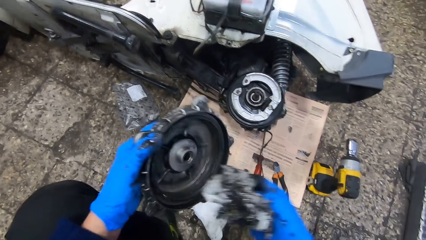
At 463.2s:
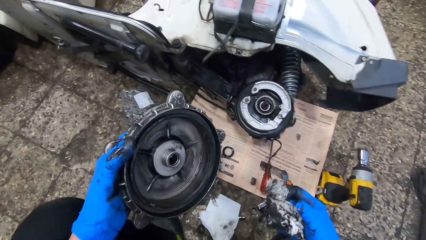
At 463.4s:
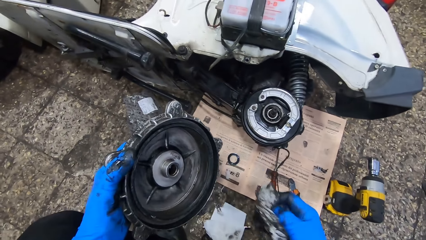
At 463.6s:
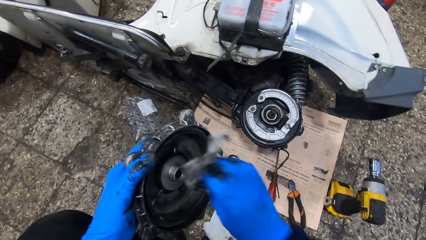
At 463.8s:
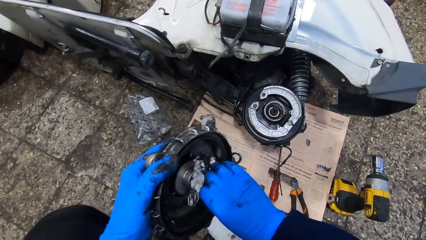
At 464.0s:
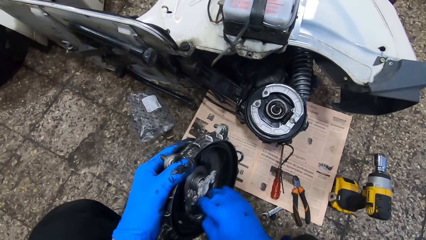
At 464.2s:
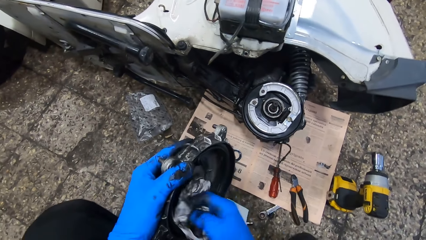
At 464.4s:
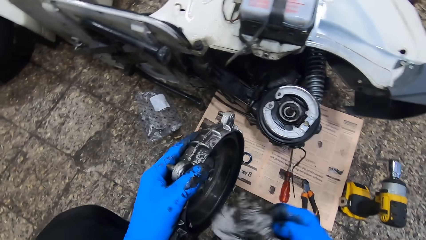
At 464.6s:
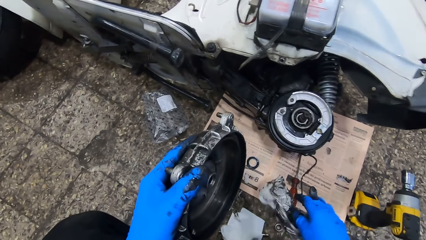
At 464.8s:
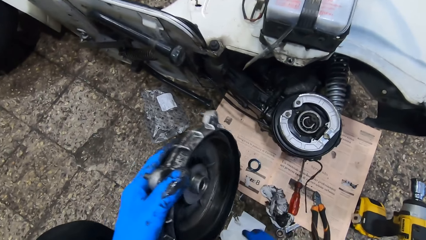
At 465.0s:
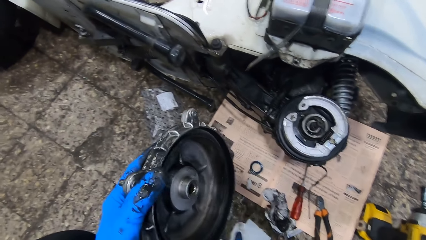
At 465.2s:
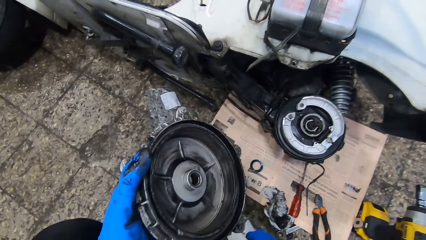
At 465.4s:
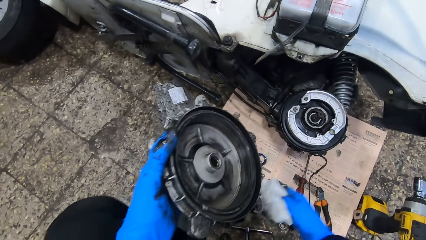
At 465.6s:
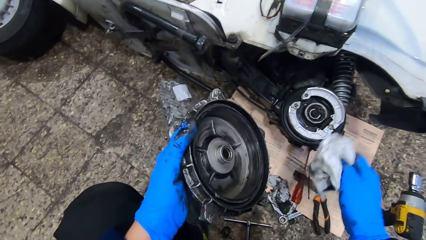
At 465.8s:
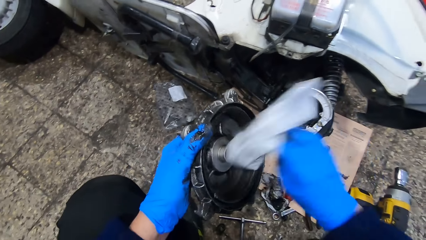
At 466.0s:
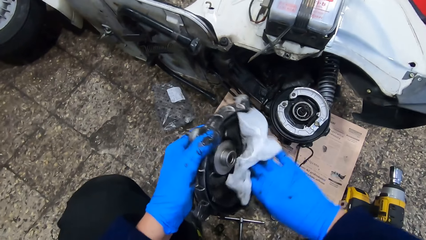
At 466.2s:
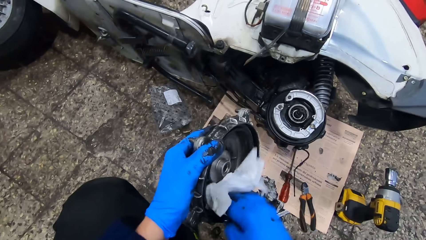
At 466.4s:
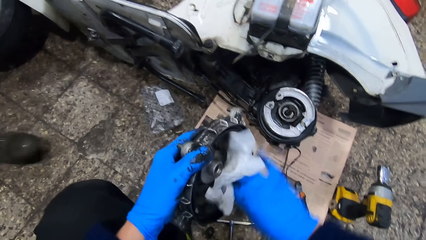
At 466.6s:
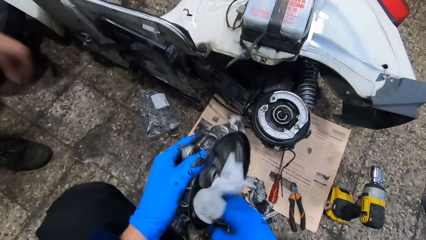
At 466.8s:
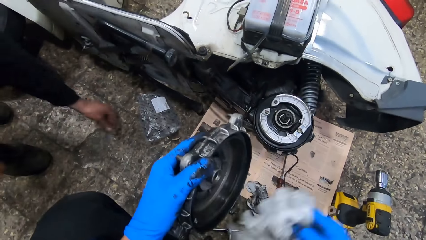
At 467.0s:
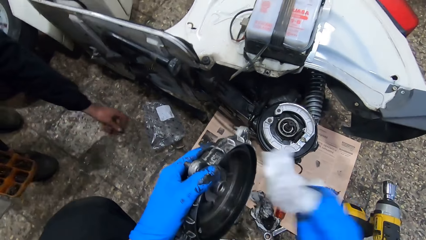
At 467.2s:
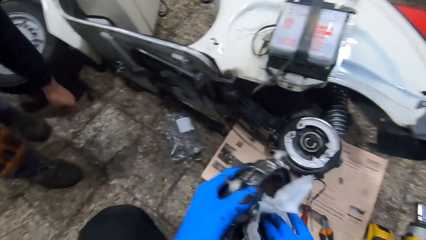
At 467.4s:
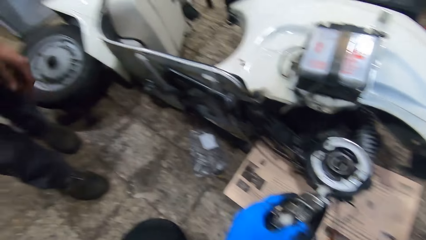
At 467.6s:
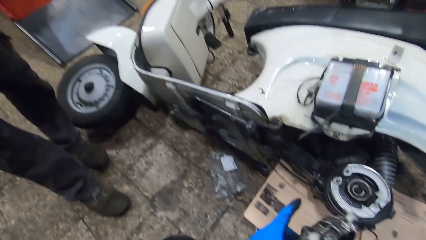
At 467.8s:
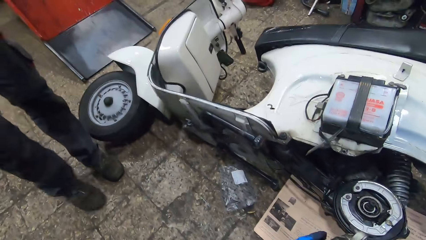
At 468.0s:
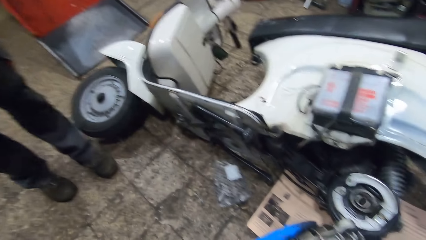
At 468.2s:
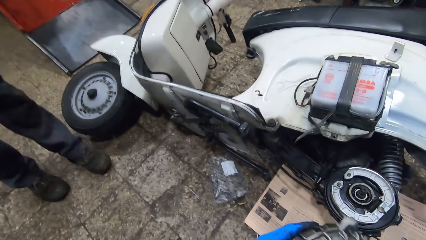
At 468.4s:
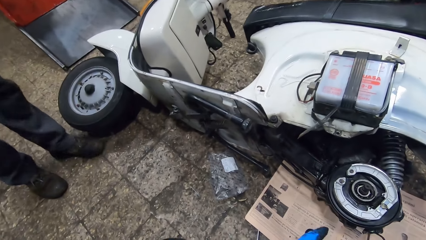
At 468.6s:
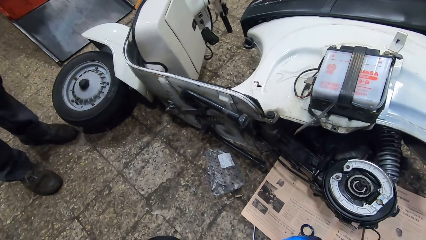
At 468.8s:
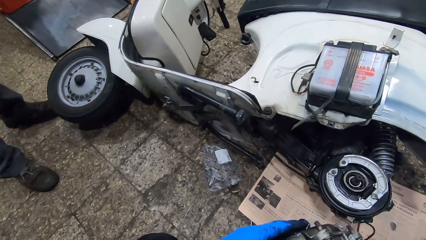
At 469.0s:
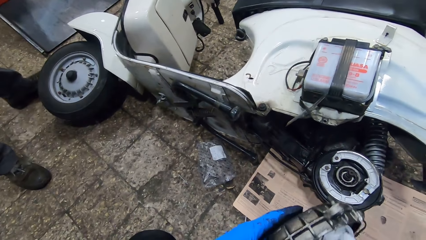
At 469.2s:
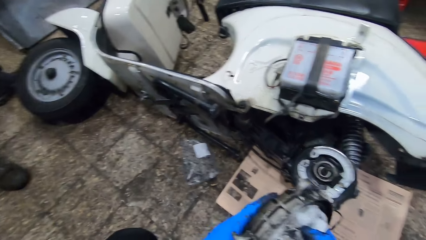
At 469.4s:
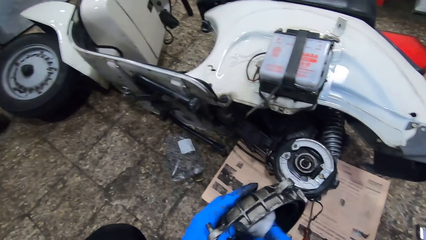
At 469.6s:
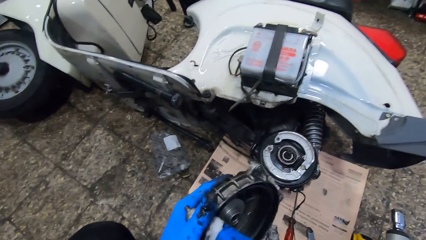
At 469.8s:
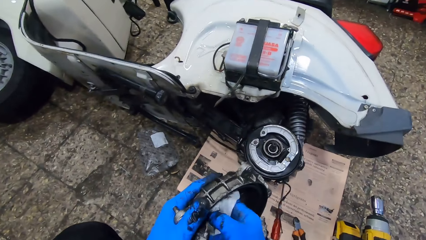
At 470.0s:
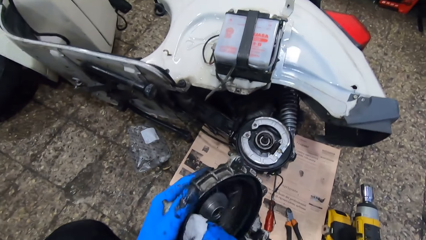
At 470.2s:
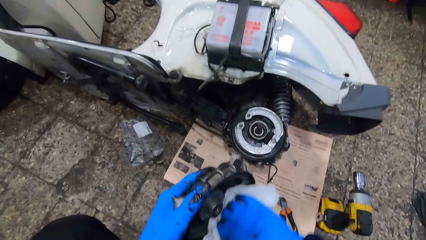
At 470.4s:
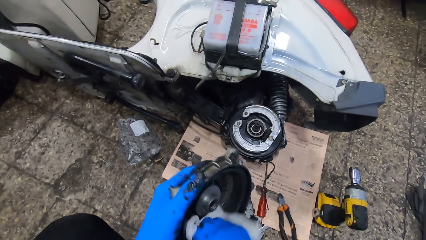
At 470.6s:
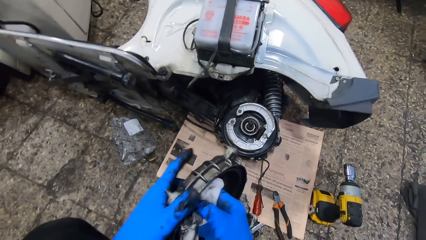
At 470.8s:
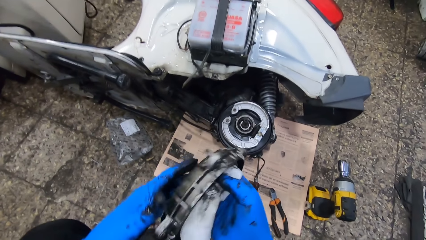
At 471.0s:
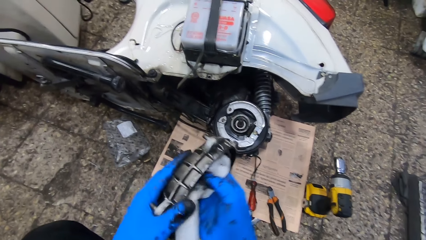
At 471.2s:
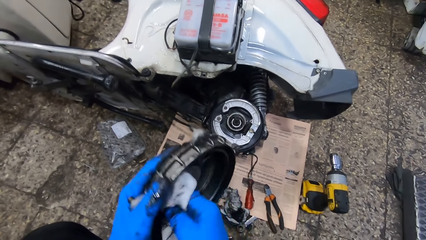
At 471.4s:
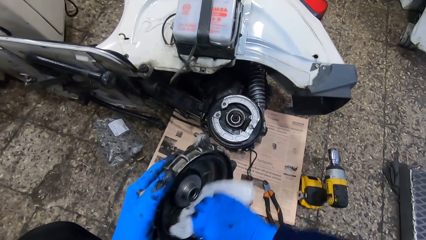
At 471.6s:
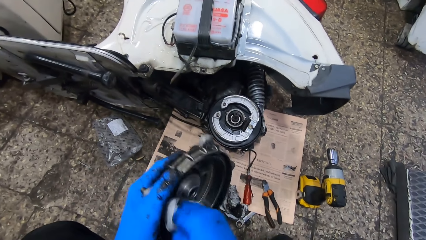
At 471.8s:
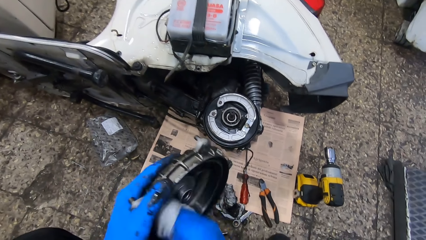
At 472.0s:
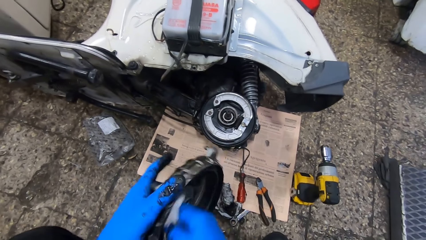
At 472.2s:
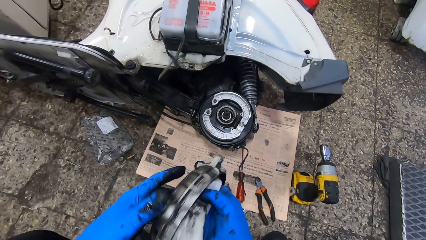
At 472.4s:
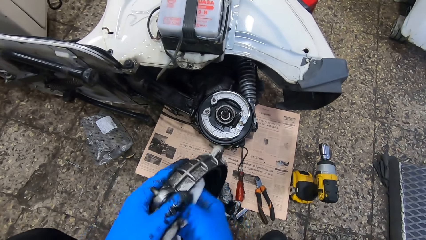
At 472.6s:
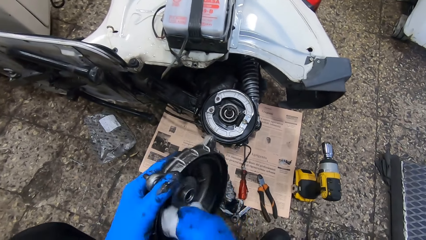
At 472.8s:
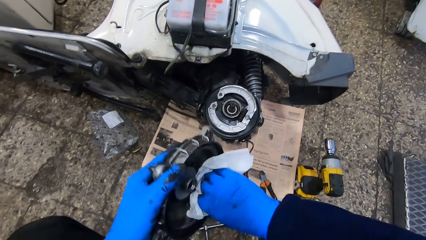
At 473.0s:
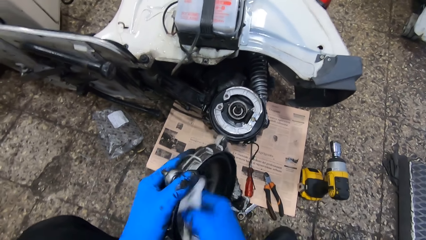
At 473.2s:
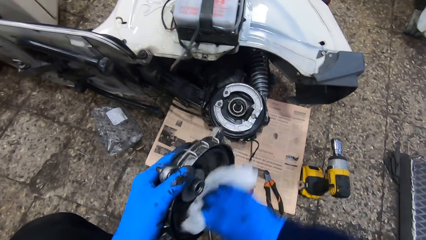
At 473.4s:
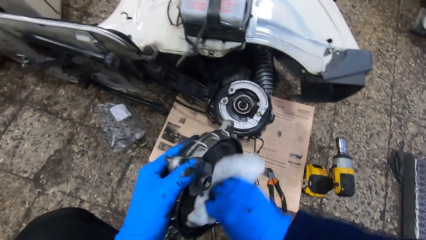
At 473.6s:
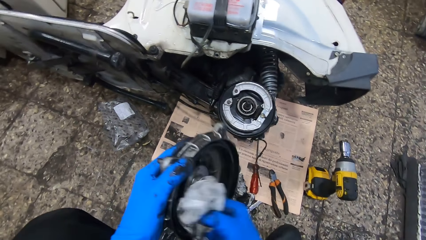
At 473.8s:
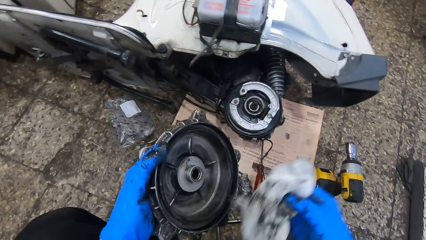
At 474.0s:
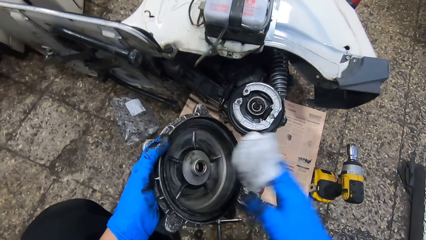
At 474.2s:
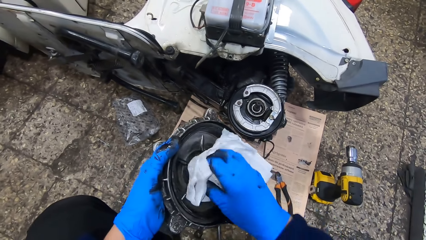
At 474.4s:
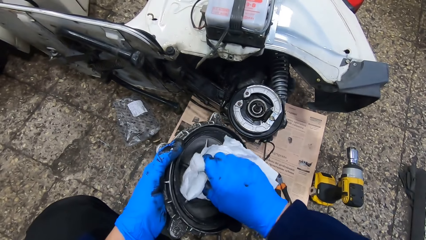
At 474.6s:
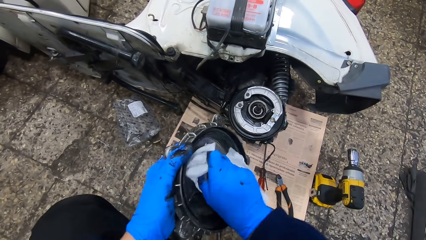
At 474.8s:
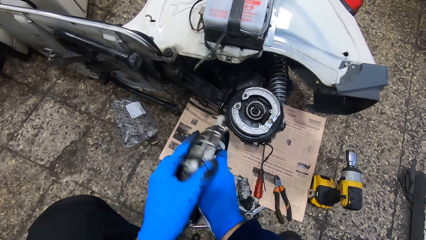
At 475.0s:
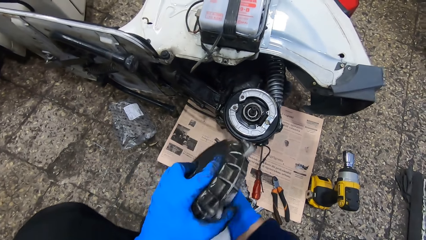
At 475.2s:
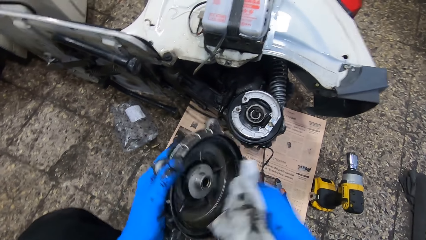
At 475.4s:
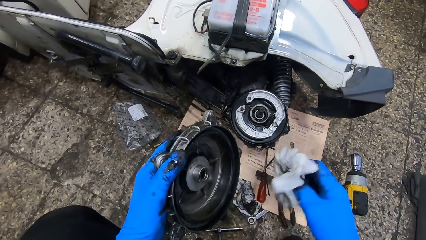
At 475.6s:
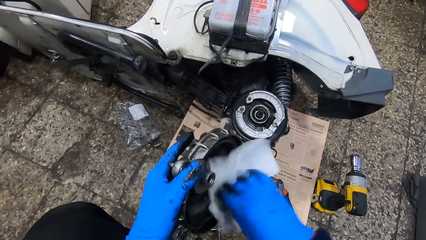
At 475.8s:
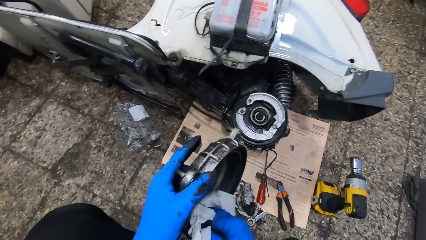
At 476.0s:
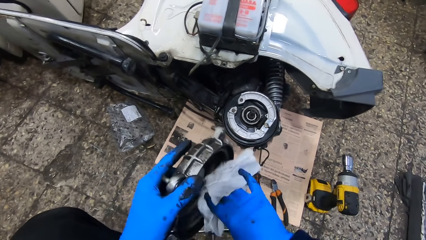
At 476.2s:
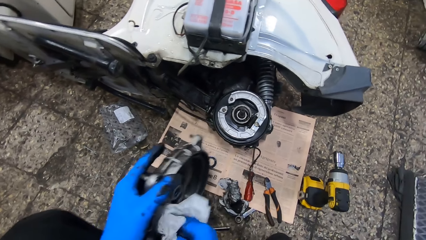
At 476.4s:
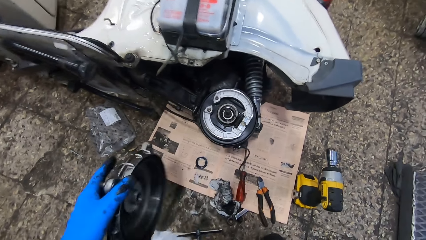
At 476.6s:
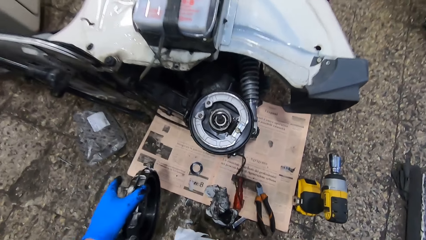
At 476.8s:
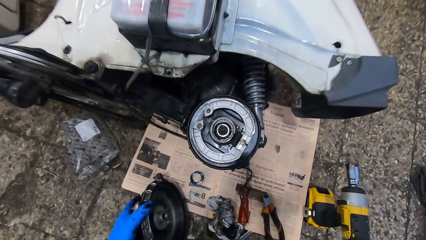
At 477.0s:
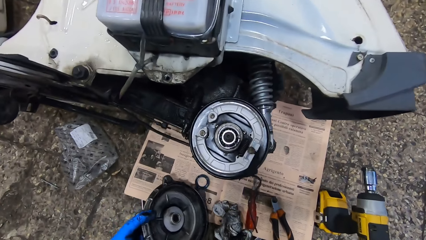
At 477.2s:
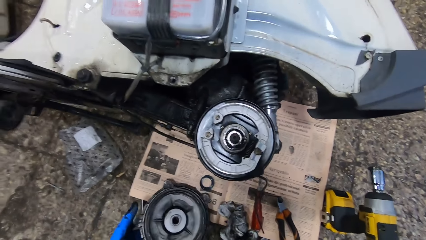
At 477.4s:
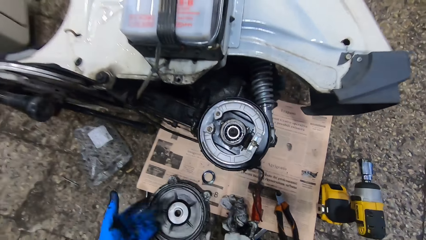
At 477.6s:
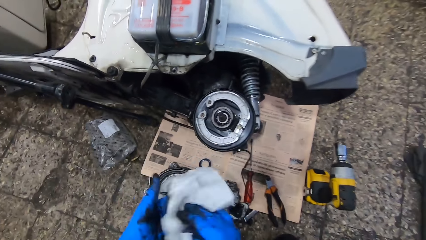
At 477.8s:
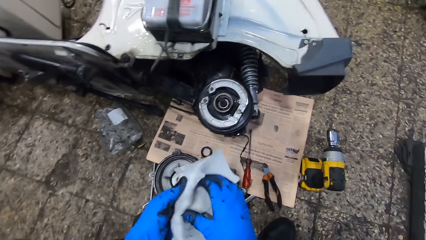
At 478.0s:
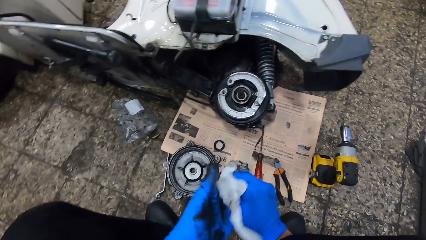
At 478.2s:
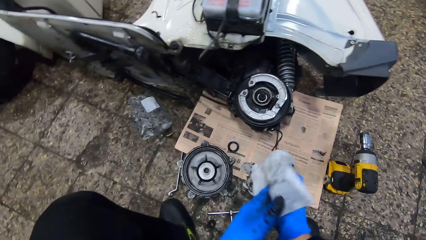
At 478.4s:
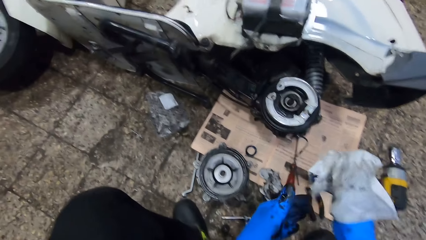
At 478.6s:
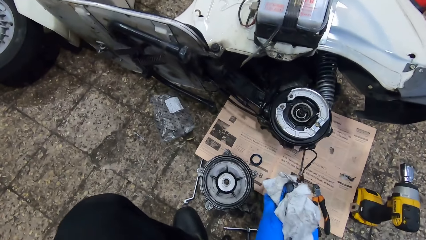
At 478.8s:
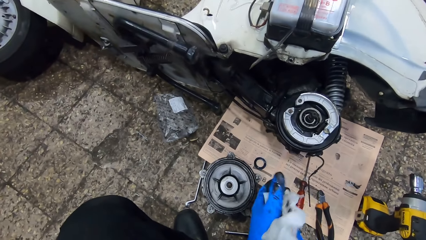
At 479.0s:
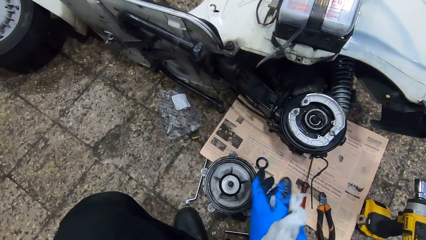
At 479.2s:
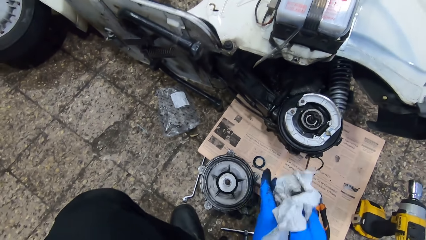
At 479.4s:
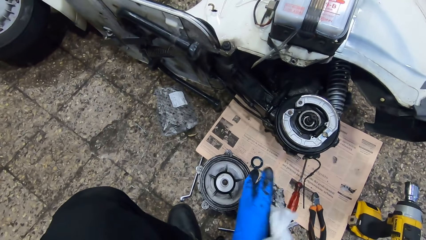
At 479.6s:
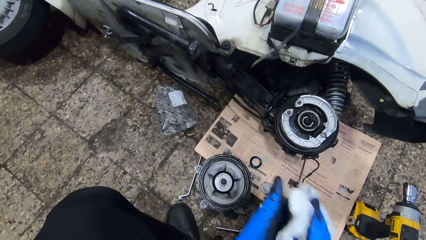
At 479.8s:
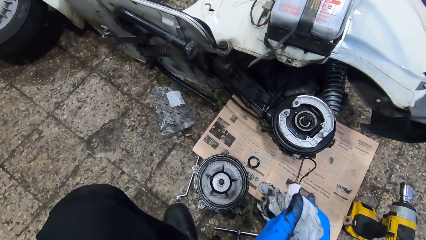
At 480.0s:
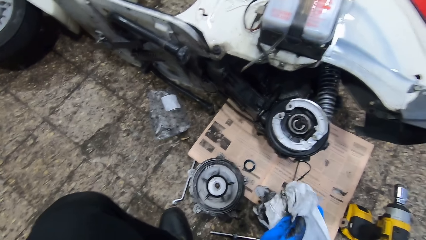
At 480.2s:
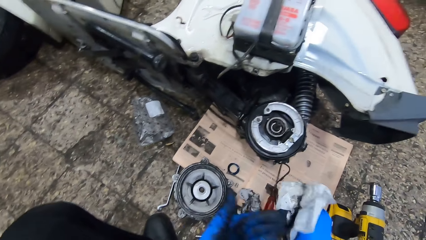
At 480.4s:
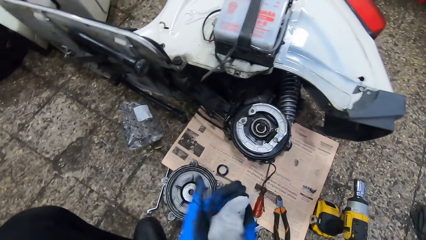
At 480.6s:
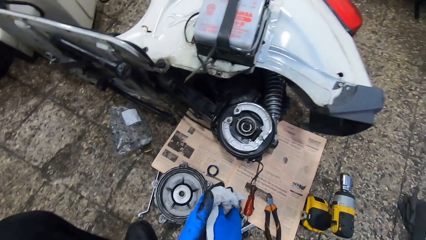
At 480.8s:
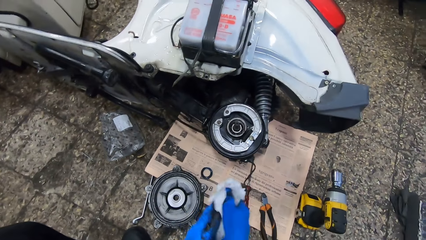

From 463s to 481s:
The camera wearer drops the tissue on the floor. He picks another tissue from the floor with his right hand. He looks at the brake drum. He wipes the rim cover or brake drum with the tissue with his right hand. The man drops a bolt or metal on the floor with his left hand. The camera wearer looks at the metal on the floor. He wipes the brake drum. He drops the rim cover on the floor with his left hand. He wipes both hands with the tissue.
